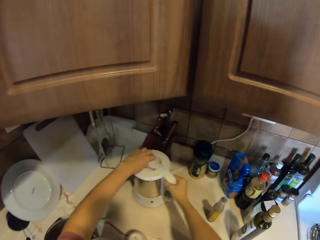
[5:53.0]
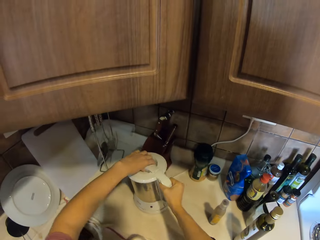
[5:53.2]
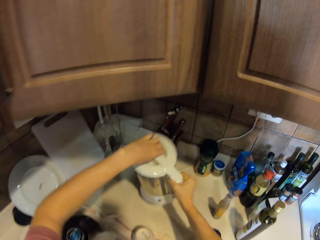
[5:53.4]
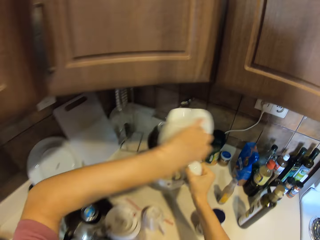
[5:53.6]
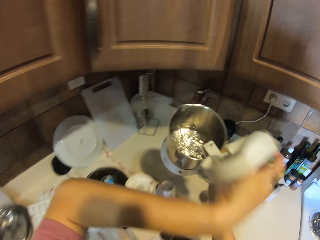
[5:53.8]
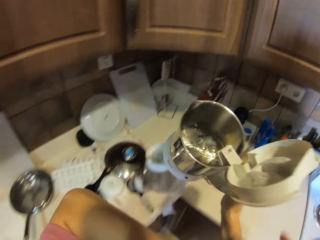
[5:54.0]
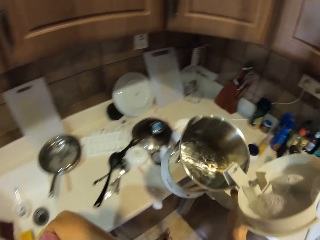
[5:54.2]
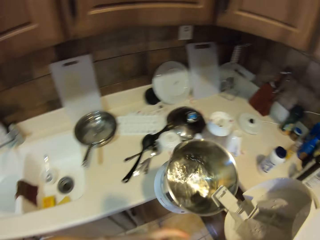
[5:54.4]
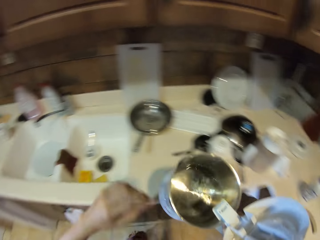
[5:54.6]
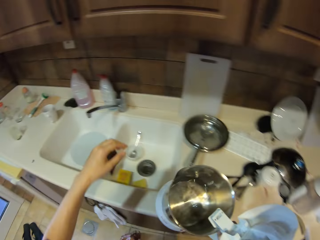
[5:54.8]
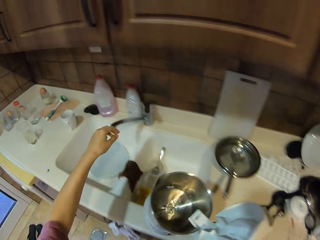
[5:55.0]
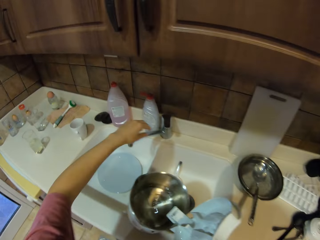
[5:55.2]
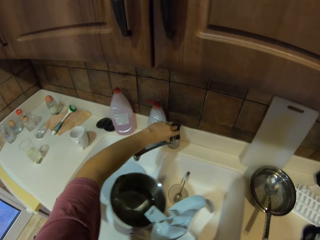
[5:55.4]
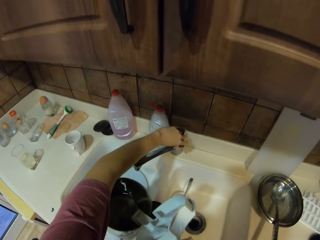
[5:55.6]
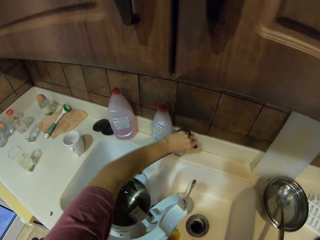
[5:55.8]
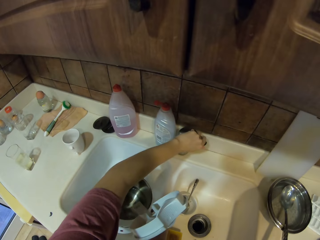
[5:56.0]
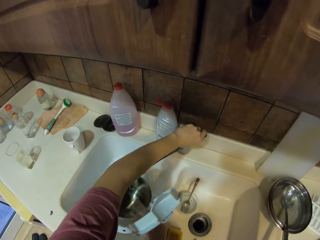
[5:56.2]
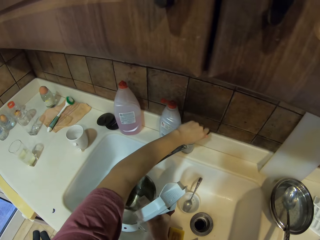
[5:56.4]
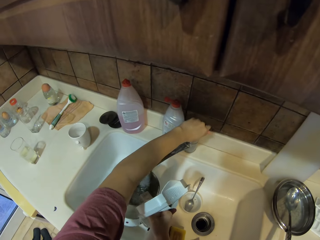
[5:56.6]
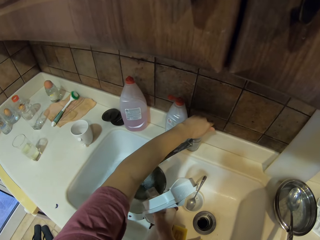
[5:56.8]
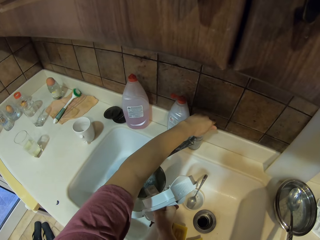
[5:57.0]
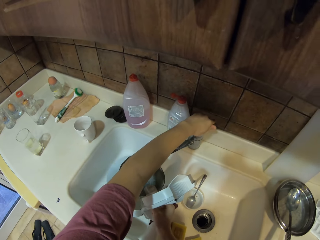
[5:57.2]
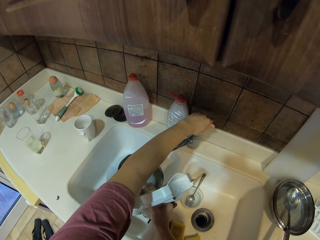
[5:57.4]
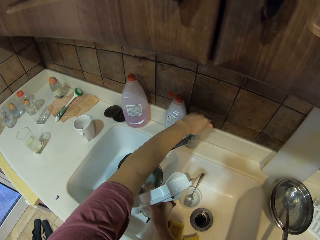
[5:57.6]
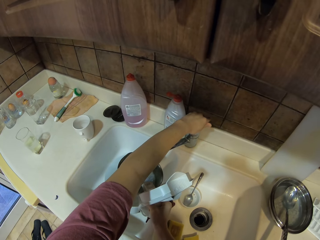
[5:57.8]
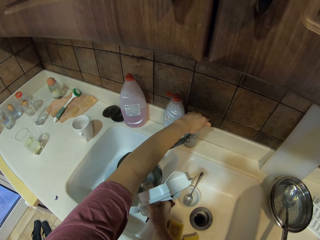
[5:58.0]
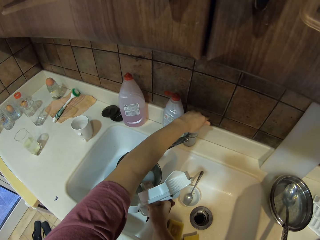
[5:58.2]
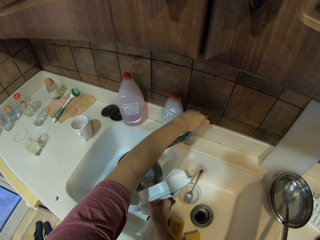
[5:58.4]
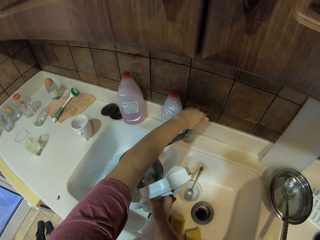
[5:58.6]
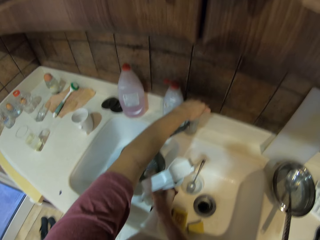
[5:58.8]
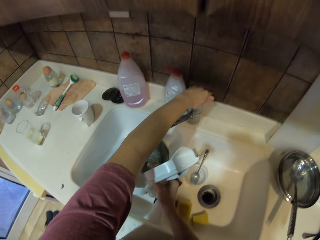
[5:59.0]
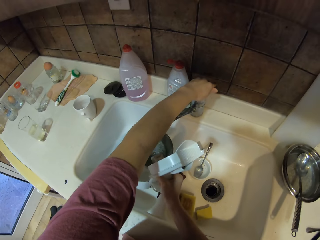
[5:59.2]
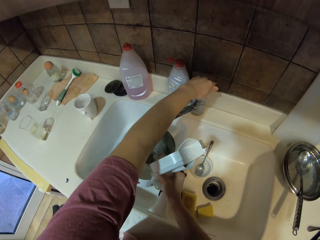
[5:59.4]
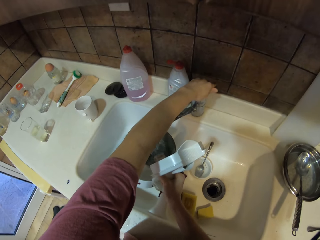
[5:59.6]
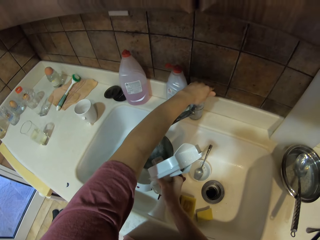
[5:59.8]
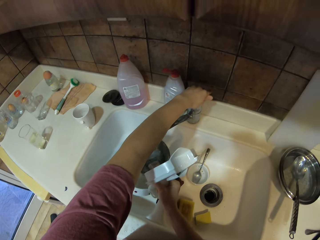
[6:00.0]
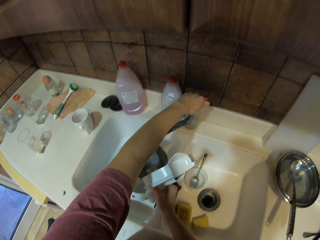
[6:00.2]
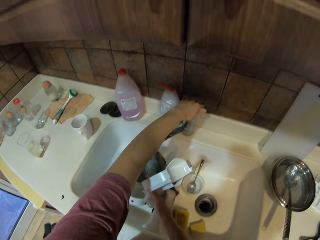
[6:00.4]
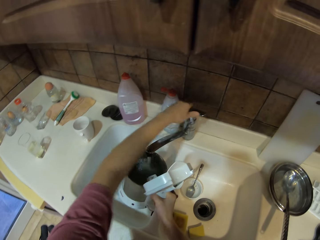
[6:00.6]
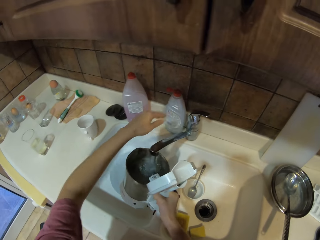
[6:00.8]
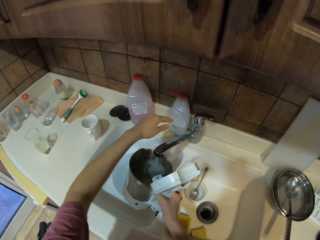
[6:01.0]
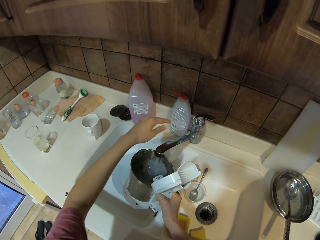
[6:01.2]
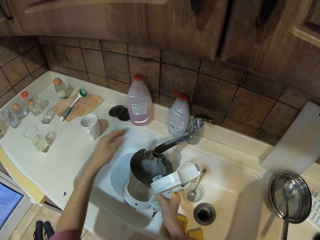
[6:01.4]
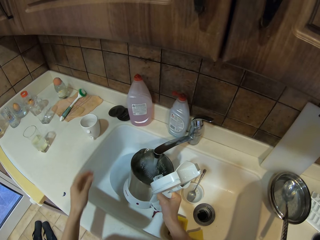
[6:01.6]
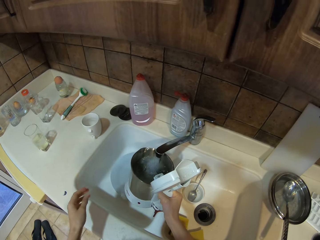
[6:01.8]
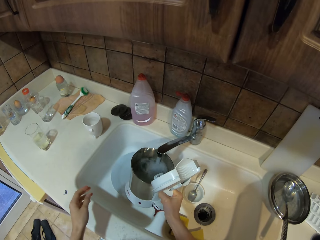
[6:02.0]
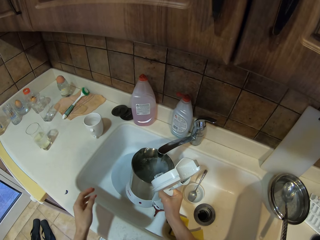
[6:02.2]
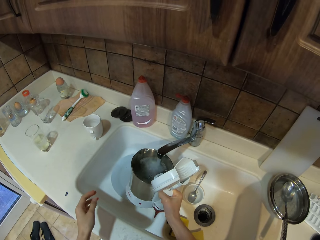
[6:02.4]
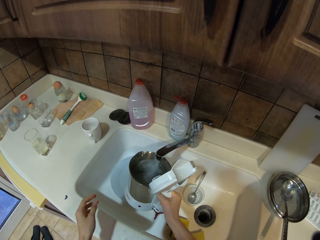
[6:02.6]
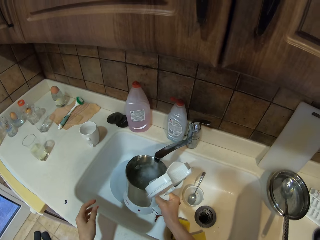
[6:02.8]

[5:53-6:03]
The camera wearer picks up an electric water jug. They open the electric jug. They walk to the sink. They turn on the tap. They fetch water in the electric jug.

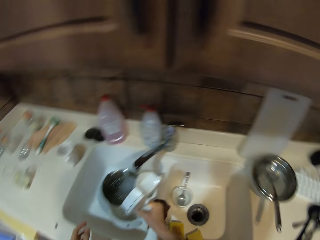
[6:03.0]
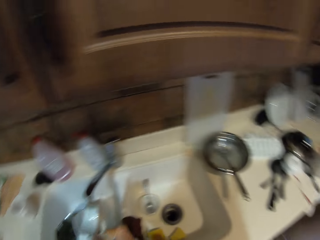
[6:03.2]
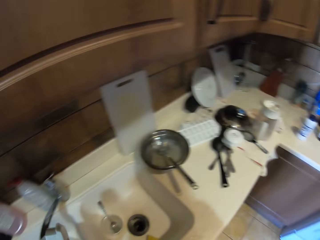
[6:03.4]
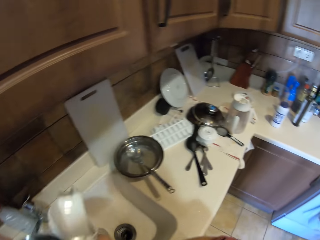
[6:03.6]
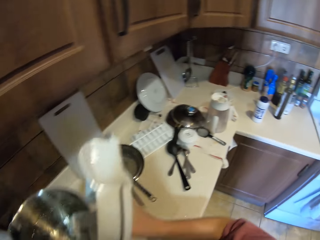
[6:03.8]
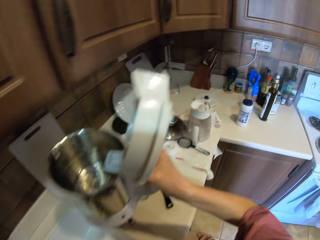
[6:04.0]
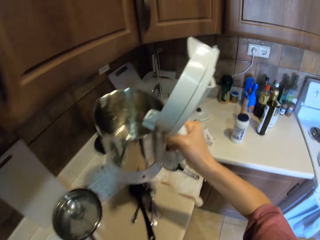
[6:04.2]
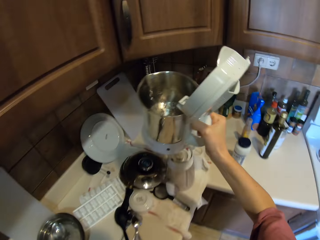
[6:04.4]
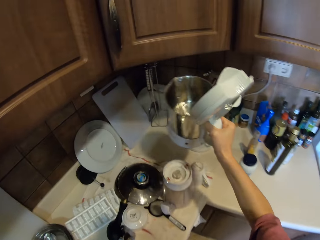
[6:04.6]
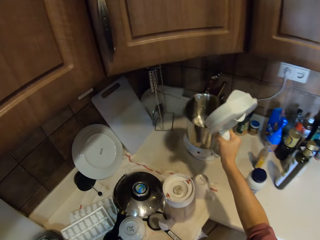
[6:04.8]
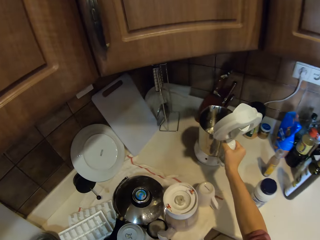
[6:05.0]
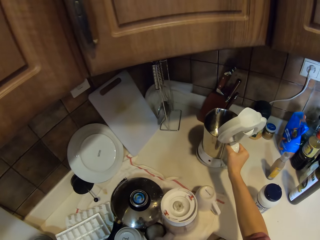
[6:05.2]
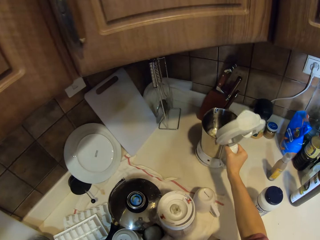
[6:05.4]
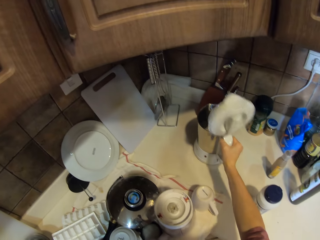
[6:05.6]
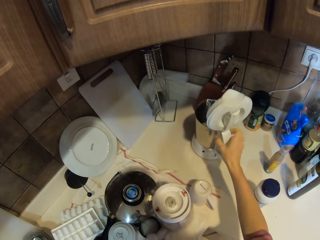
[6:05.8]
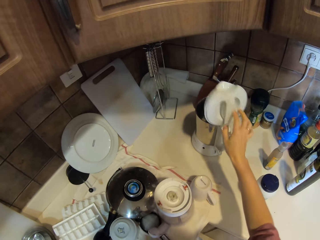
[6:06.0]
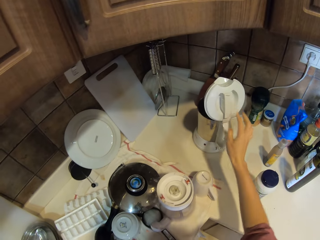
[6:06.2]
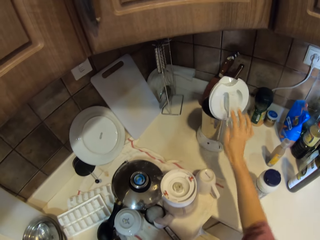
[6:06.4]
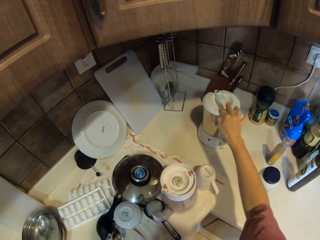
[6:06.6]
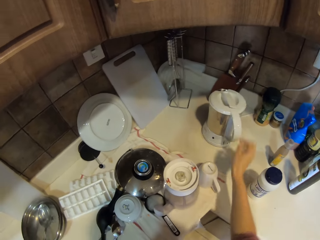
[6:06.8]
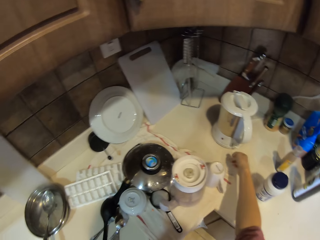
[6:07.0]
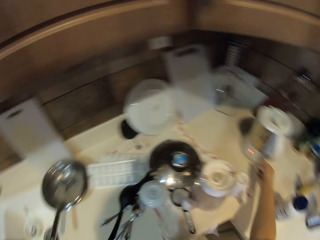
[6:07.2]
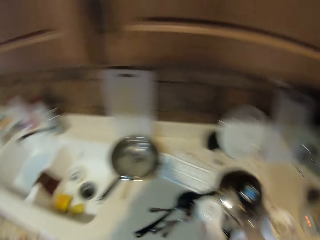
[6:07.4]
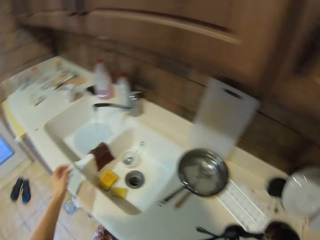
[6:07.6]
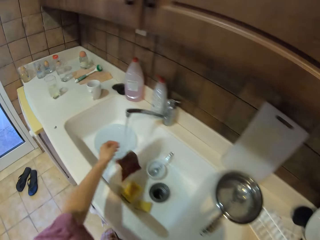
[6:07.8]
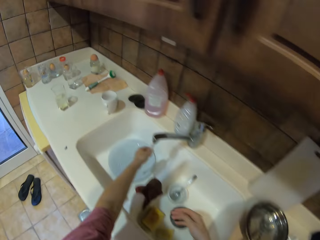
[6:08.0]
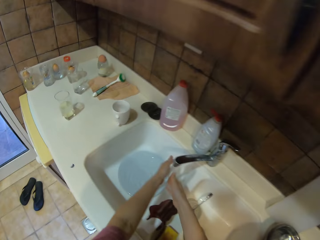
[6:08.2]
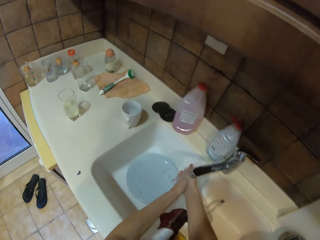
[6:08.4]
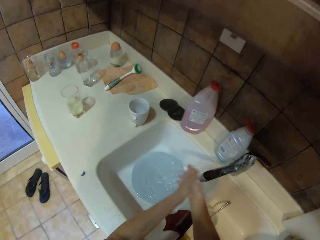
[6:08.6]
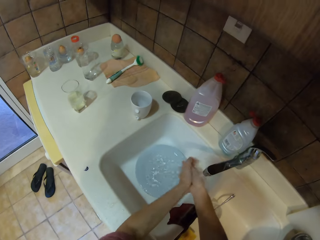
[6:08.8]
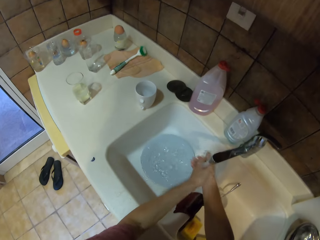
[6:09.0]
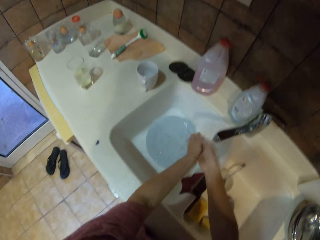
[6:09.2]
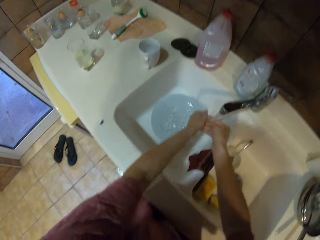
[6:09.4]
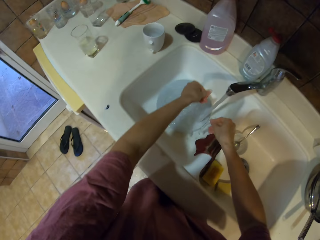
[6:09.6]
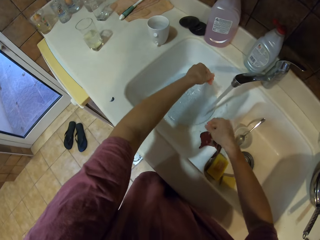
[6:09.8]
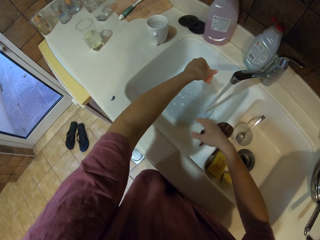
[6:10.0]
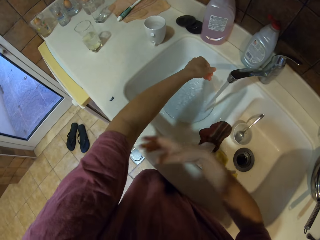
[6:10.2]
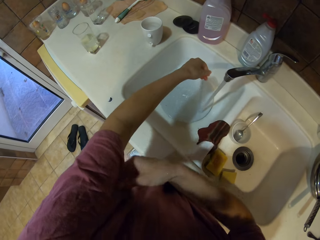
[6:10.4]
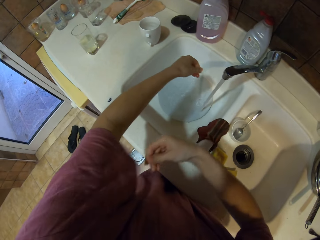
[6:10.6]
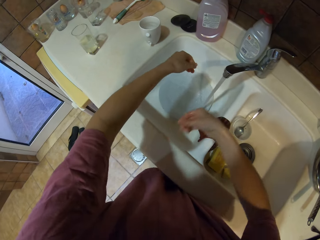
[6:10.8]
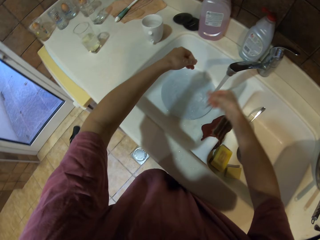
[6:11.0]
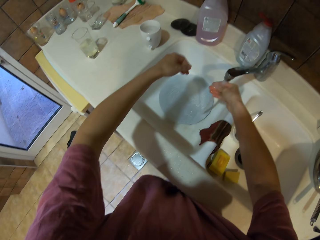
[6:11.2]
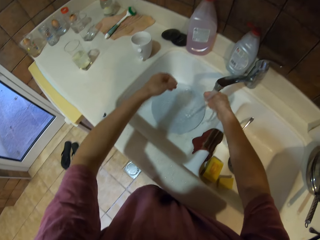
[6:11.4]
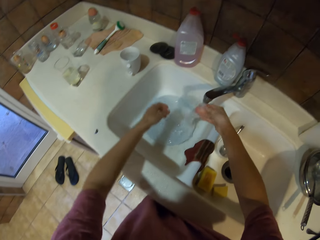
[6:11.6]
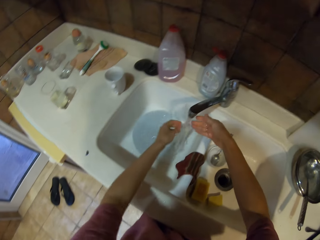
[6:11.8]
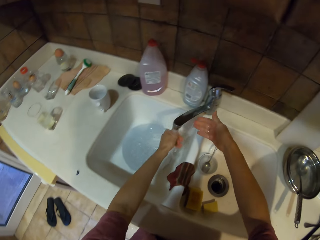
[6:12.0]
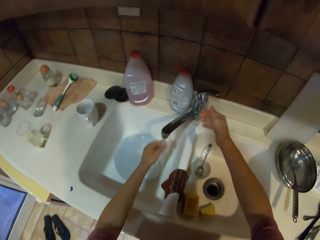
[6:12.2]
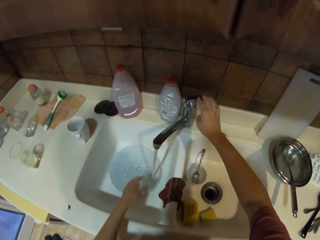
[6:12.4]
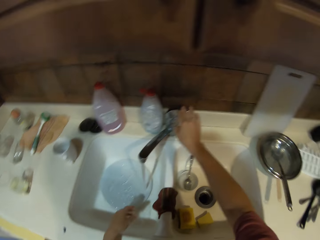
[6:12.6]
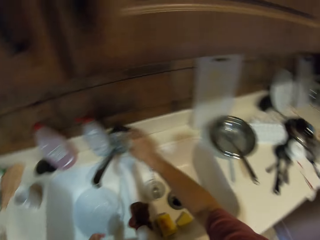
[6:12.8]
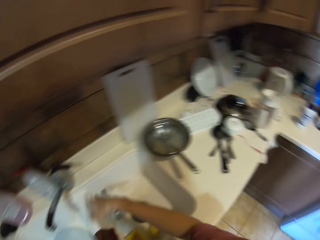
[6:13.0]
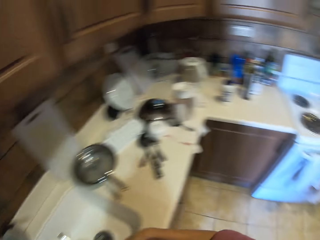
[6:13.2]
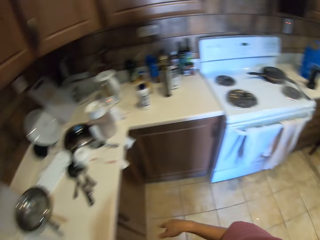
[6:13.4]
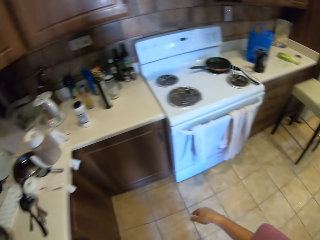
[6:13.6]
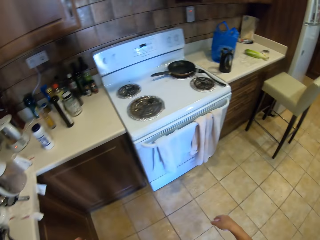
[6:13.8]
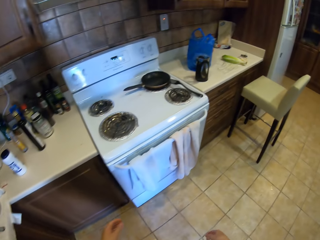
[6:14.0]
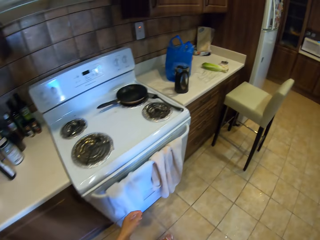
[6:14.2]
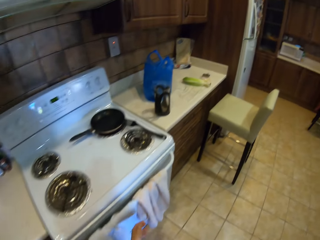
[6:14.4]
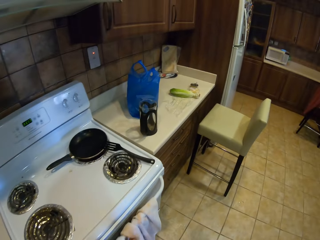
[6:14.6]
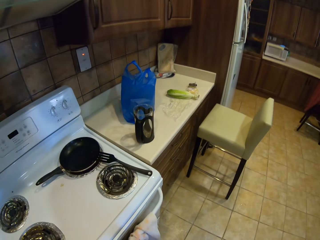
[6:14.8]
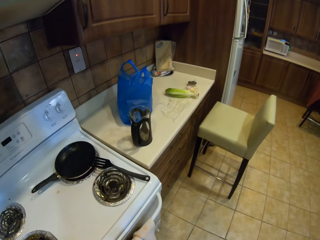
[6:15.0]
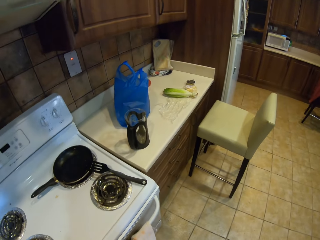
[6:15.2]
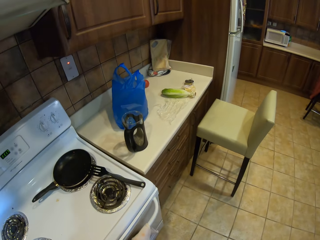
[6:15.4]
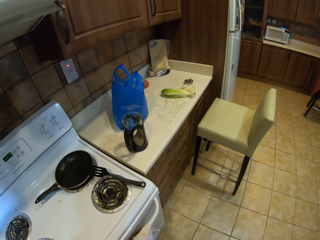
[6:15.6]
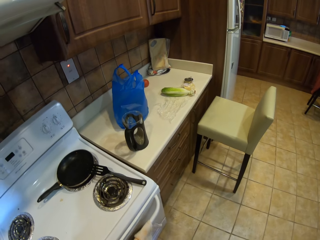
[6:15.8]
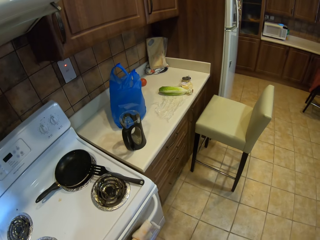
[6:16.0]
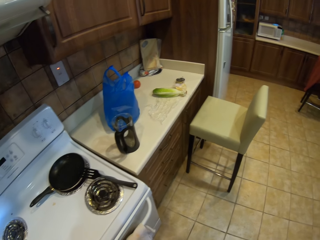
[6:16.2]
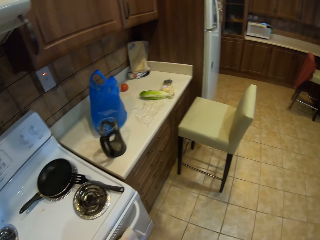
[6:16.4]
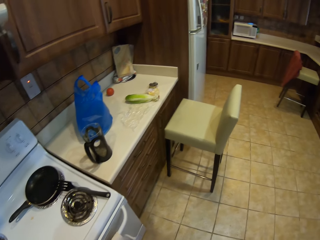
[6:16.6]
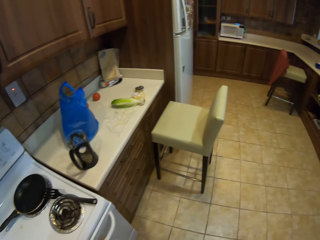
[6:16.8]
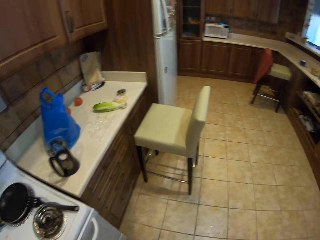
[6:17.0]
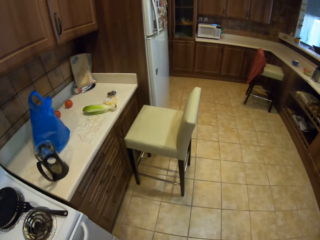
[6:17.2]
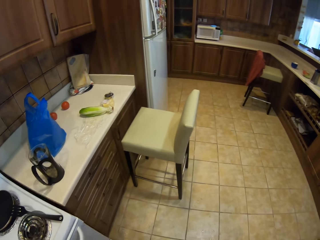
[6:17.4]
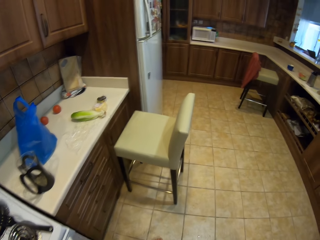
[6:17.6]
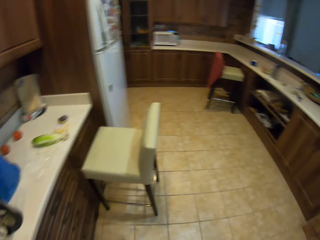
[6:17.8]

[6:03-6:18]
The camera wearer puts the electric jug or kettle on the base. He puts the lid of the kettle down. He turns on the jug. He washes hands. He walks in the room. He pulls the sleeve of his sweater. He rinses hands. He looks at hands. He turns off the tap. He walks to the counter.
